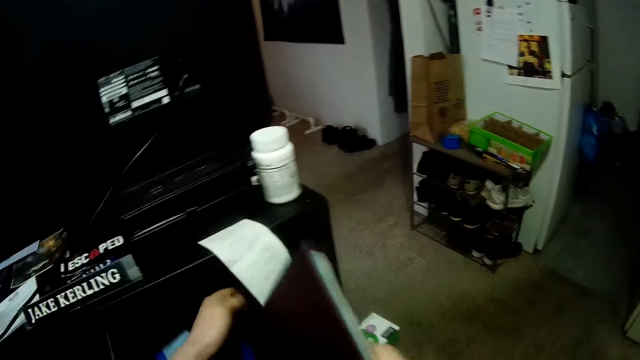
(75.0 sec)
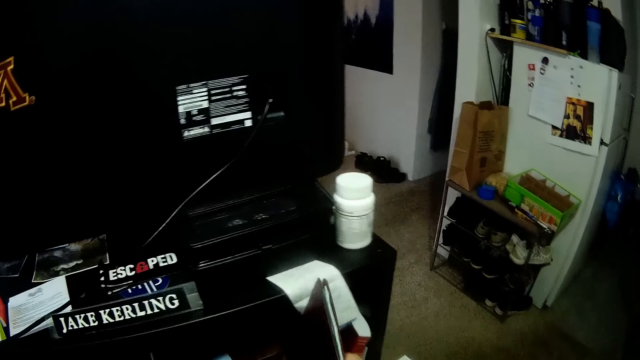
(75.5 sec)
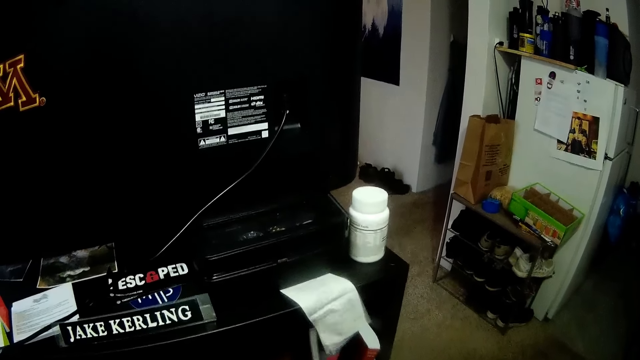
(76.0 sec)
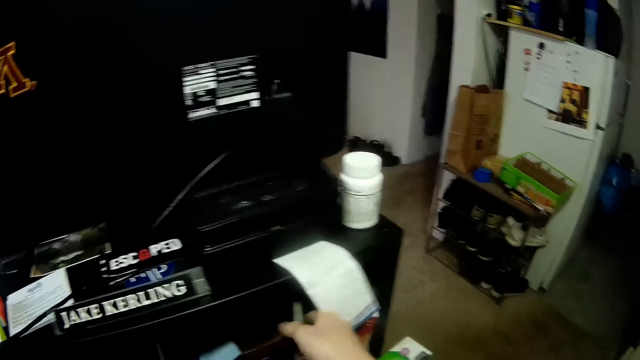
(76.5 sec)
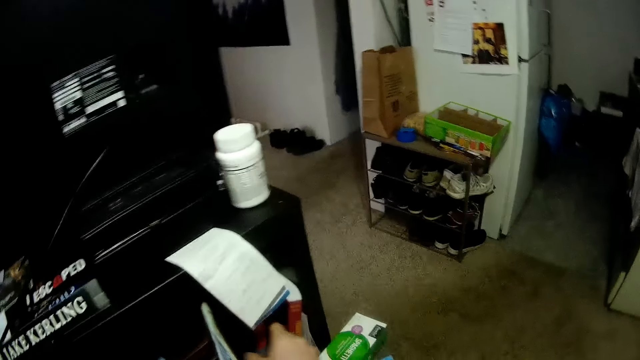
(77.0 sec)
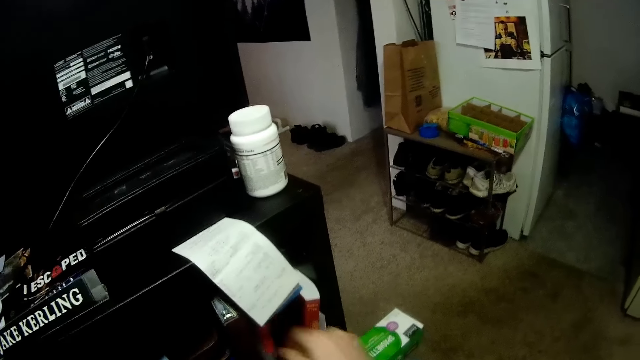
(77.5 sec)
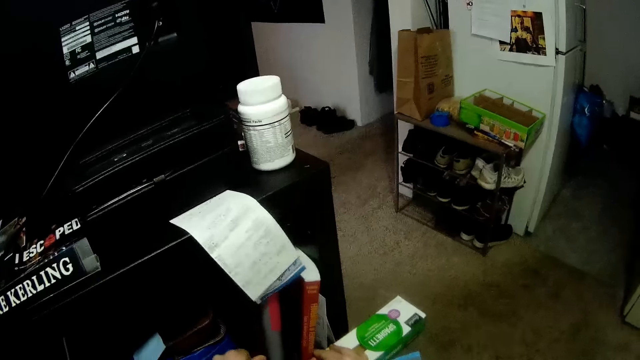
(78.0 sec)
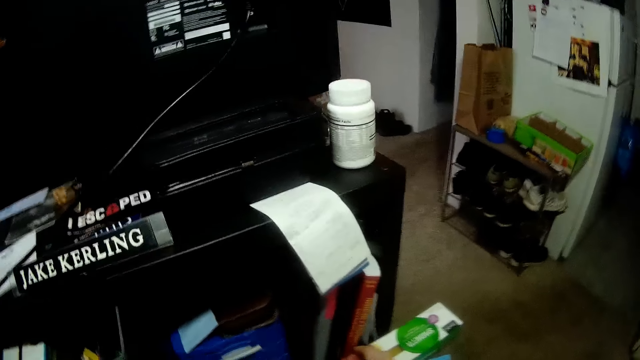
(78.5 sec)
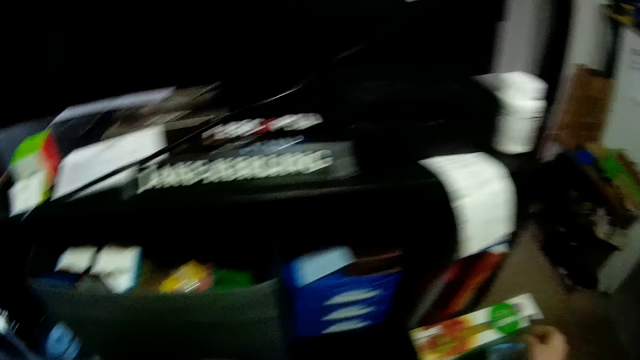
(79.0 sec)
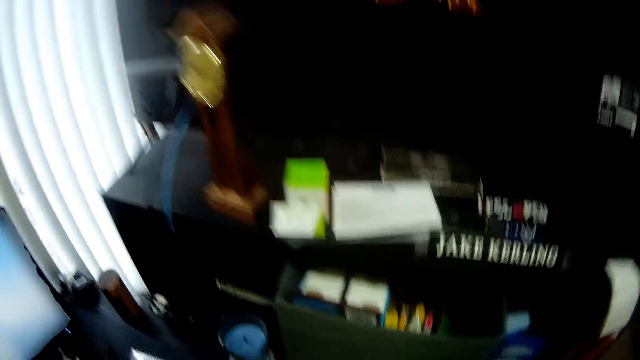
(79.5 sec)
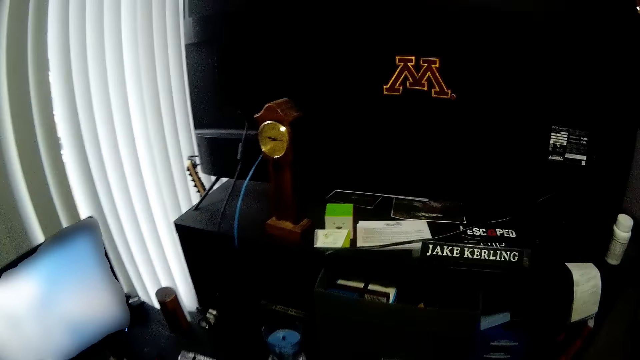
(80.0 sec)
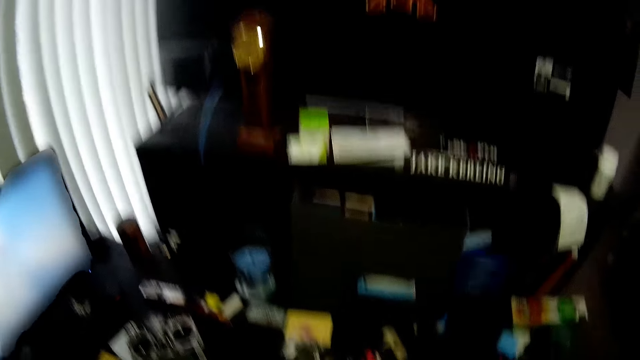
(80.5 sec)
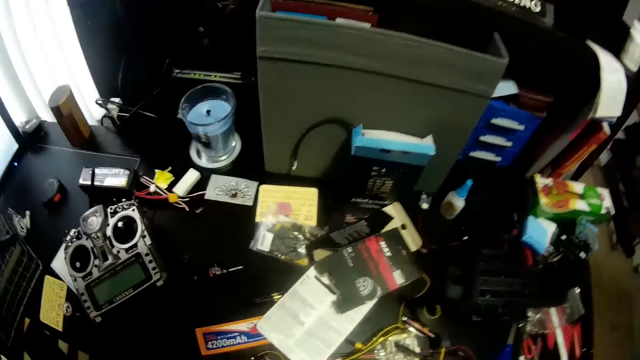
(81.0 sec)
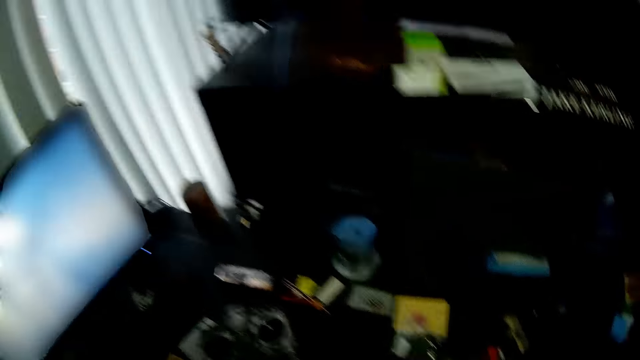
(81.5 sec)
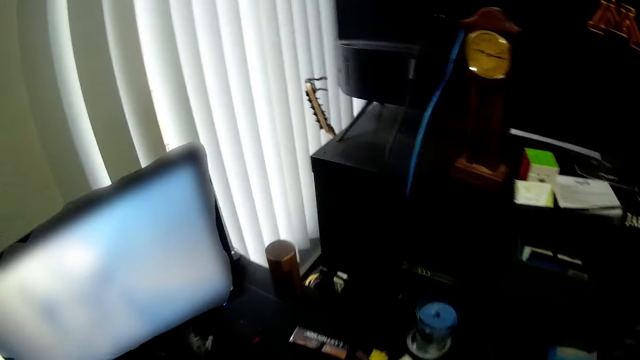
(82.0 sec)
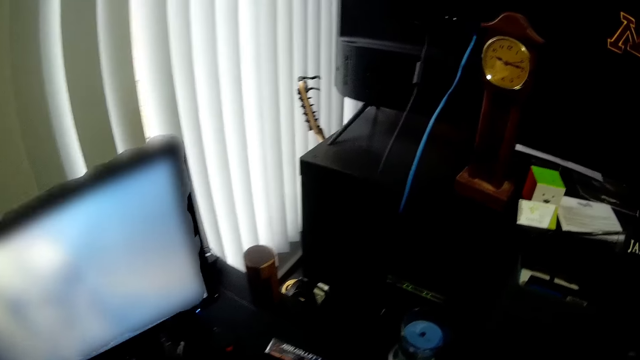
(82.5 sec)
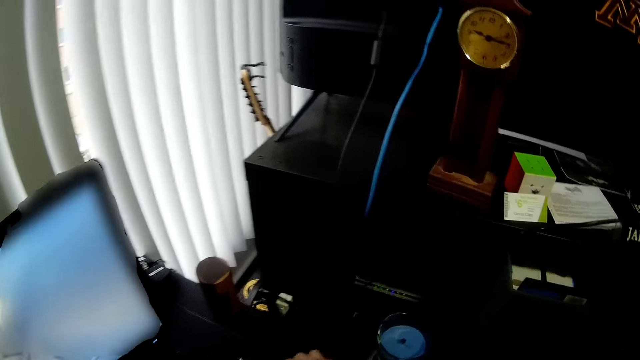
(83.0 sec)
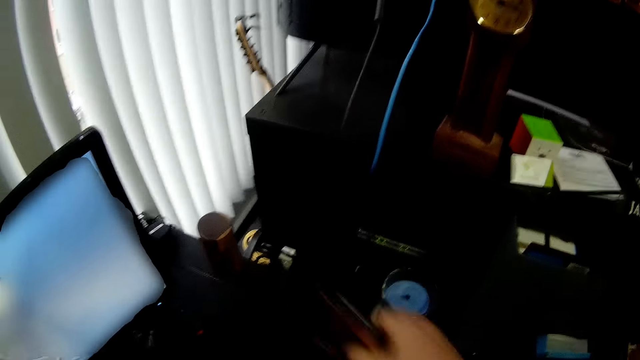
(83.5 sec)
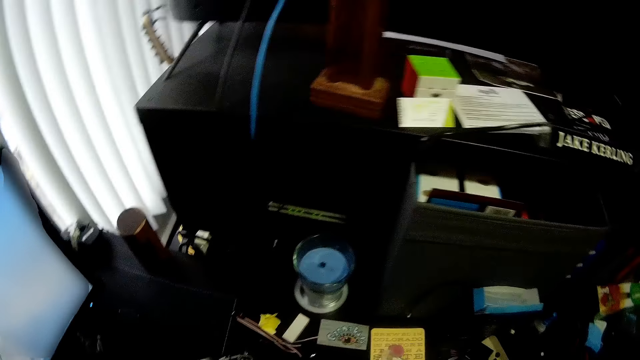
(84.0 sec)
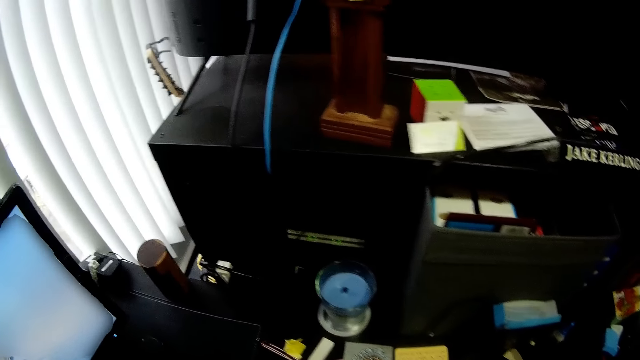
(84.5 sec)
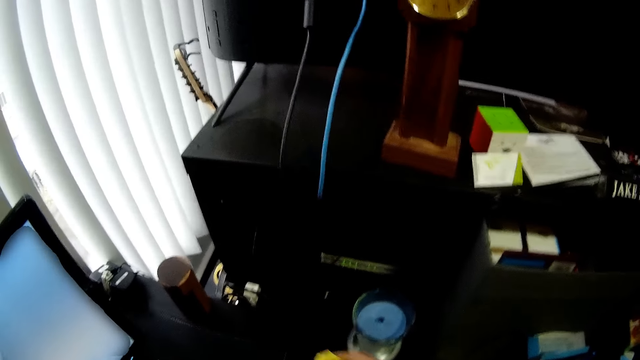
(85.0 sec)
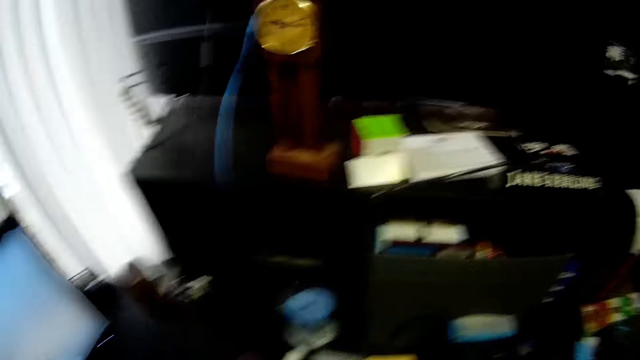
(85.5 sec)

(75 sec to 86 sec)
The camera wearer picks up a book from a table. They put the book in a drawer. They move around a room. They look around the room. They pick another pack from the table with the right hand.

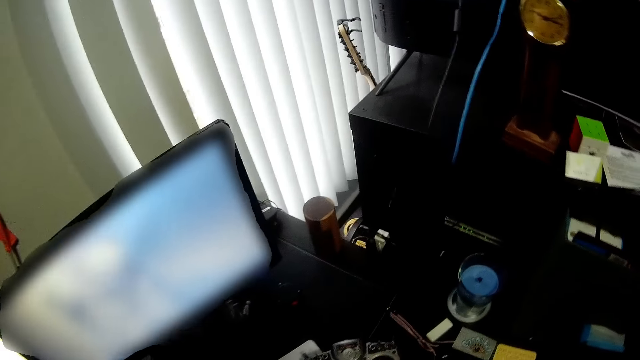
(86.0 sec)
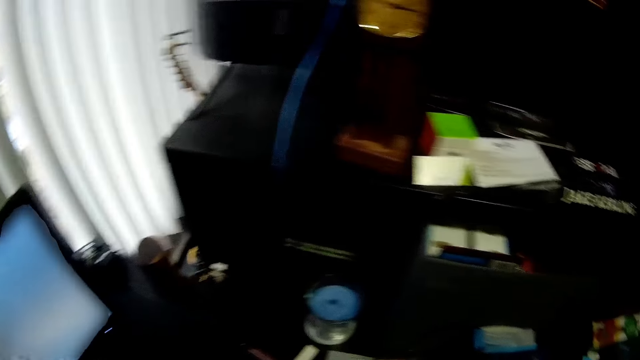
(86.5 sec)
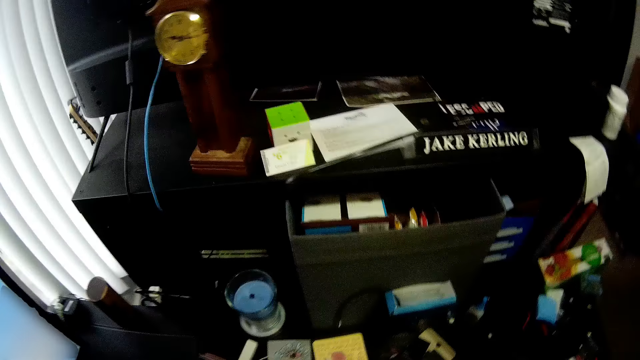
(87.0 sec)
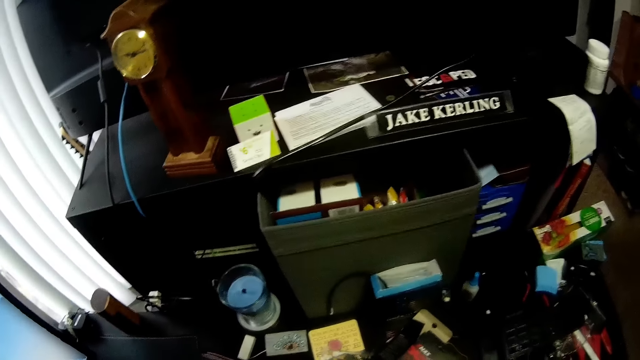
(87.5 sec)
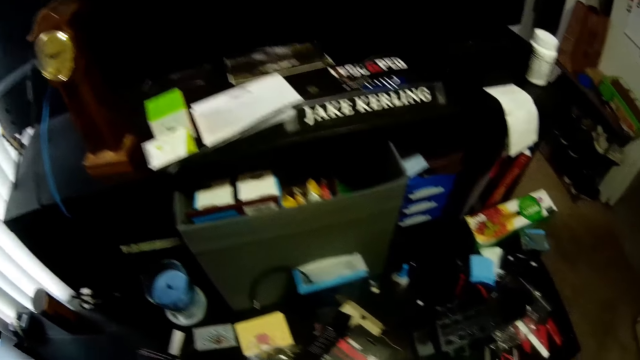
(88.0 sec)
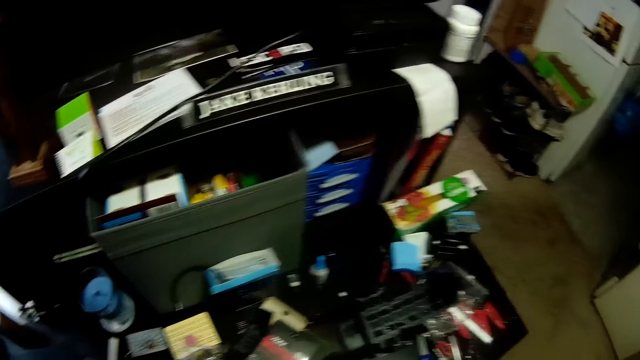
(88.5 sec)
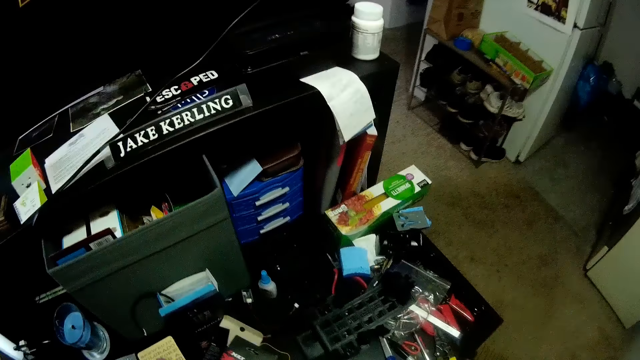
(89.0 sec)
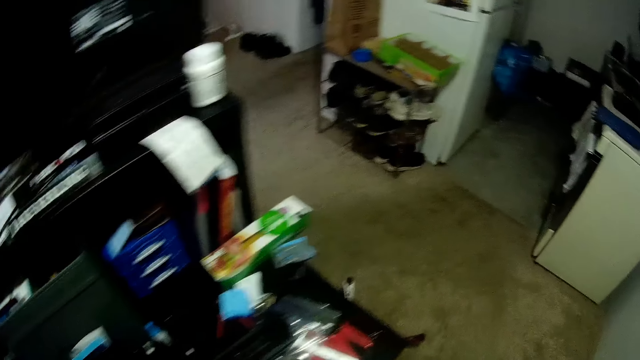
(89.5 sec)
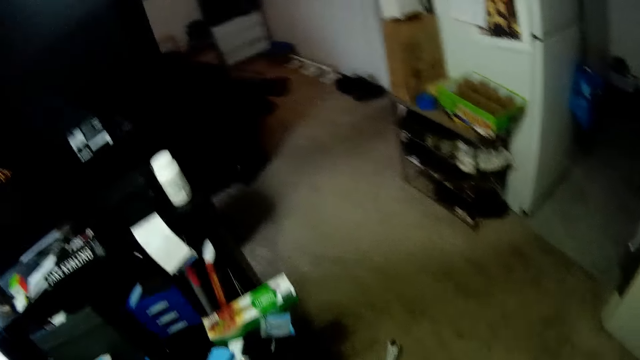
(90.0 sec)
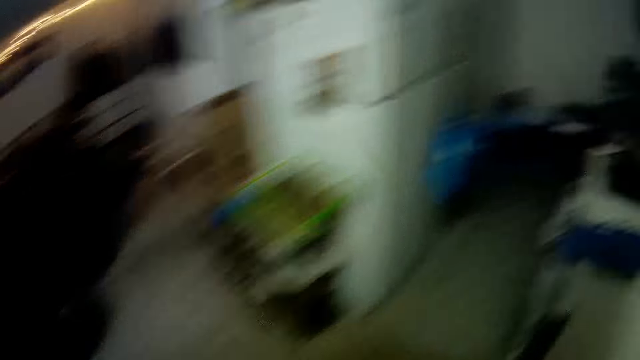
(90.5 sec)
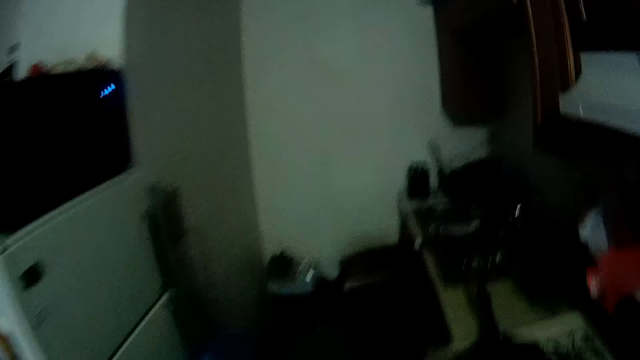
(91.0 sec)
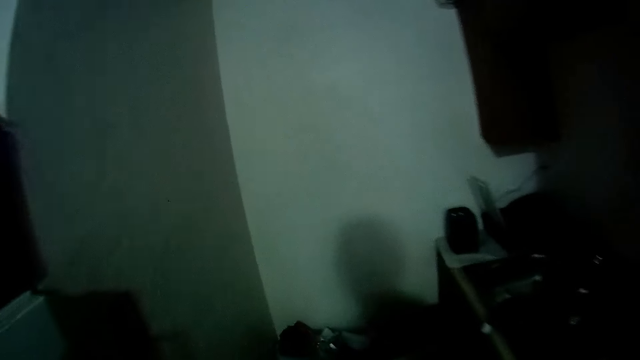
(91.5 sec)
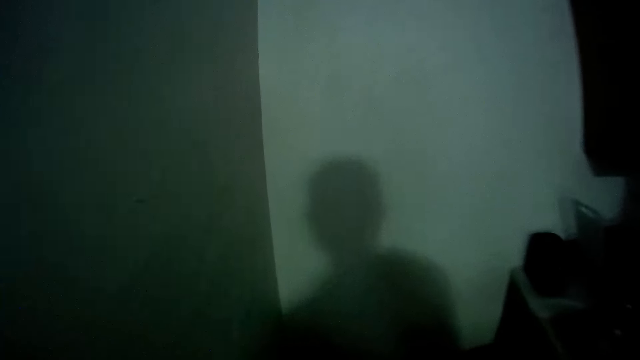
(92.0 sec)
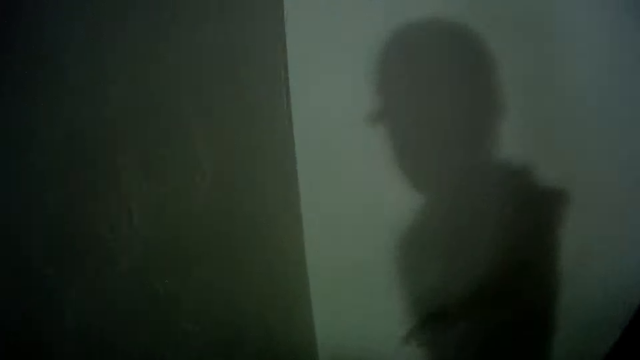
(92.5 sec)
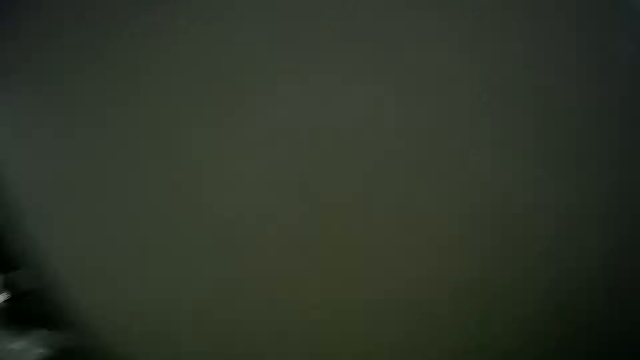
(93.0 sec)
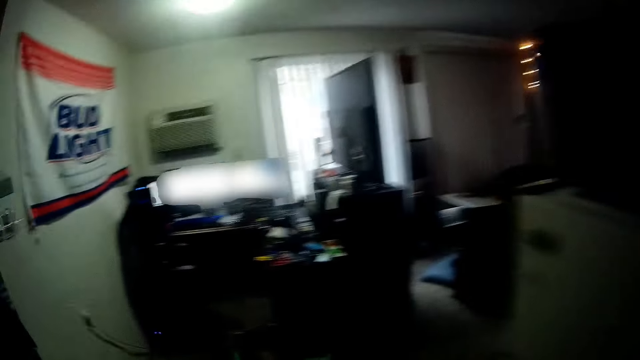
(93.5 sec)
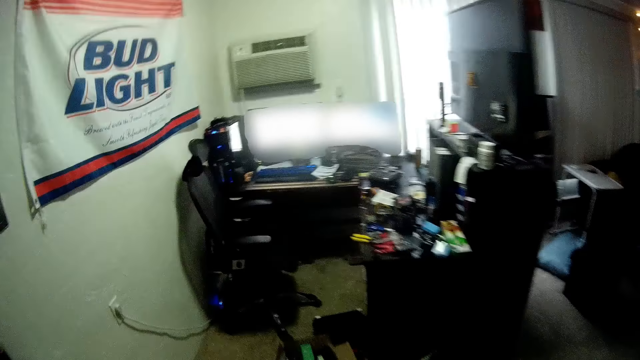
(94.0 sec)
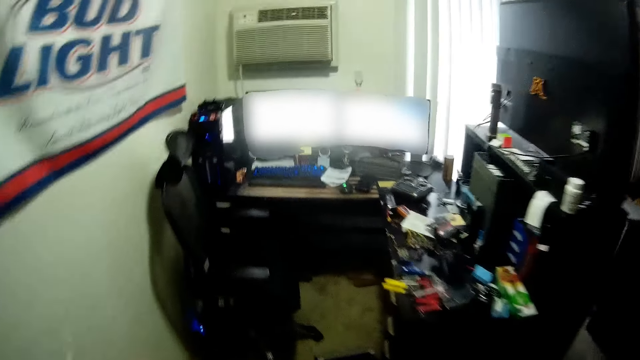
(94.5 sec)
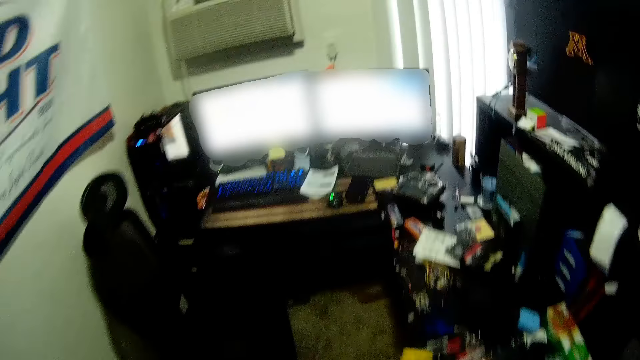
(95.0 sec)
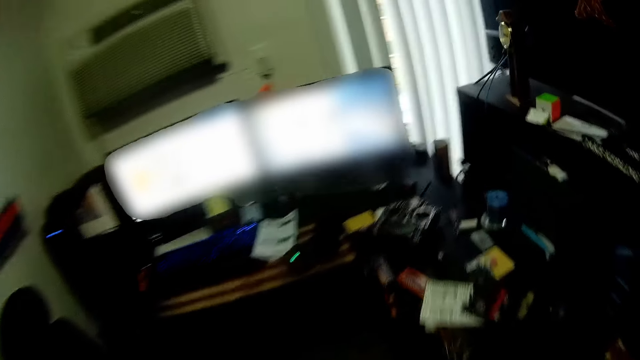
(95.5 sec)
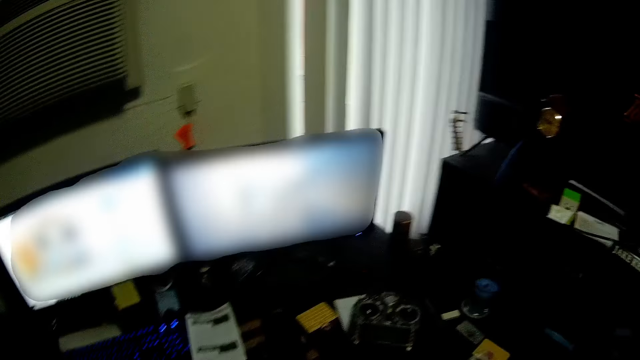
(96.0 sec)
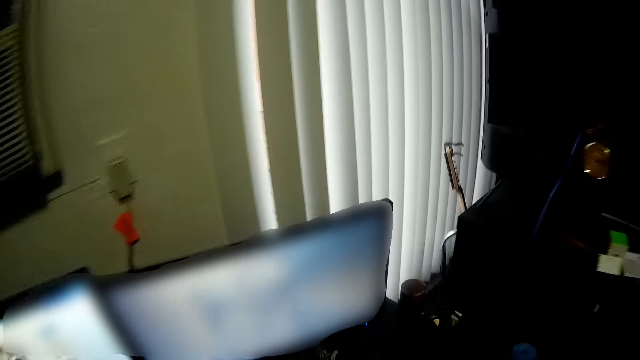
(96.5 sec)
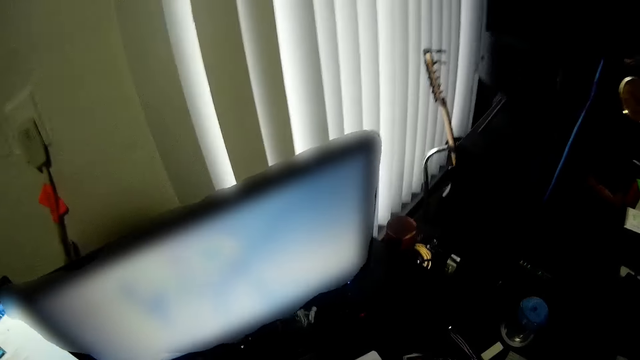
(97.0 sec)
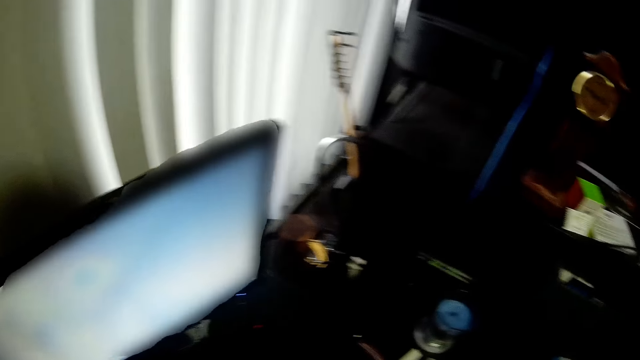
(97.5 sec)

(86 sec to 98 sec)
The camera wearer moves items on a table. They walk around a room. They look around the room. They drop the packet in the waste bin.
